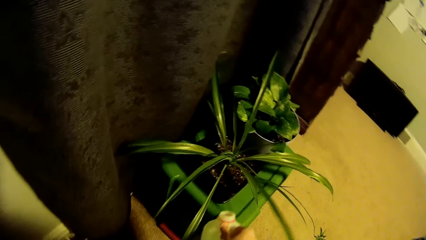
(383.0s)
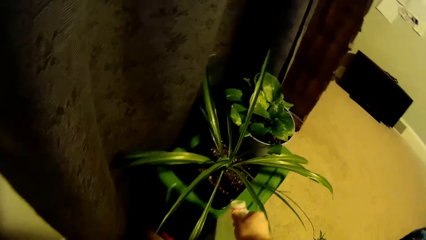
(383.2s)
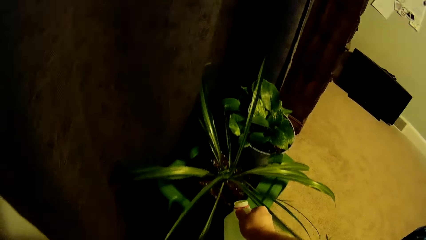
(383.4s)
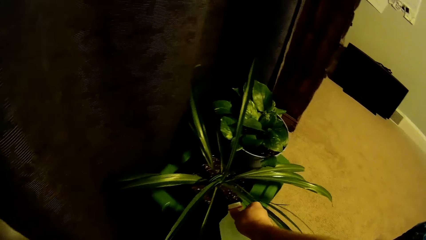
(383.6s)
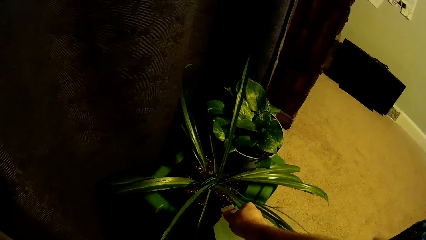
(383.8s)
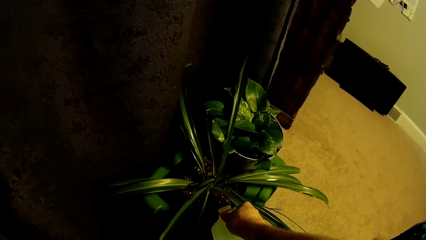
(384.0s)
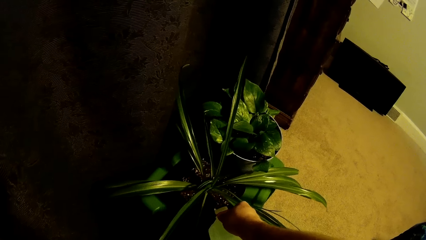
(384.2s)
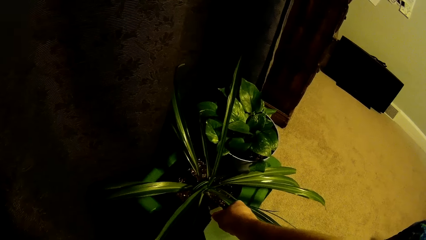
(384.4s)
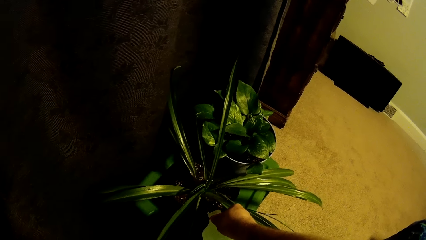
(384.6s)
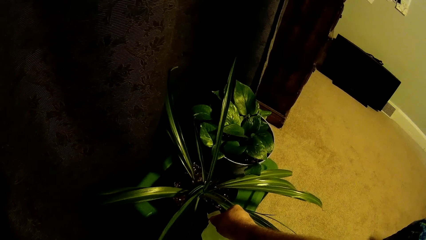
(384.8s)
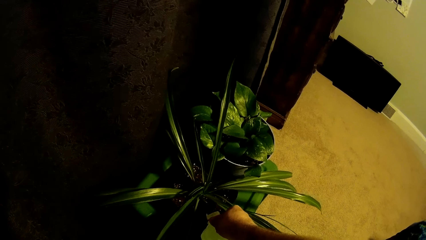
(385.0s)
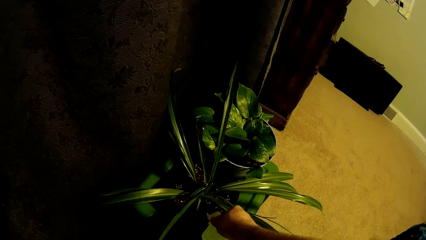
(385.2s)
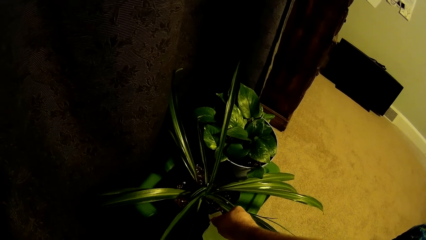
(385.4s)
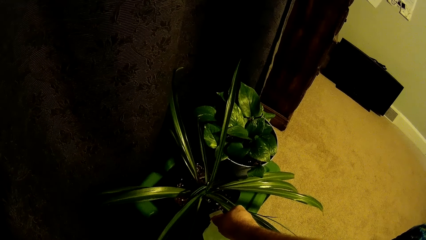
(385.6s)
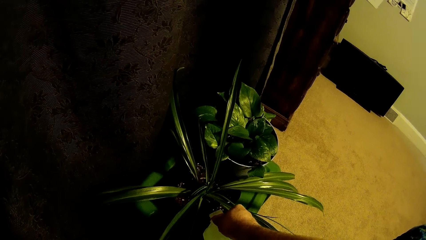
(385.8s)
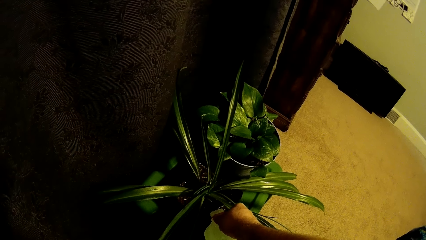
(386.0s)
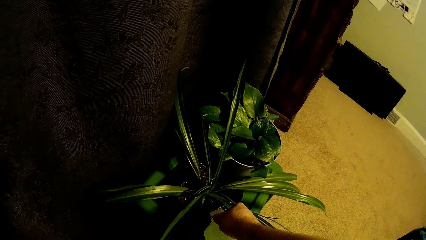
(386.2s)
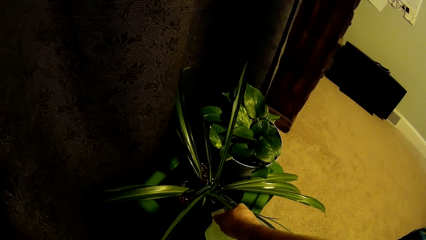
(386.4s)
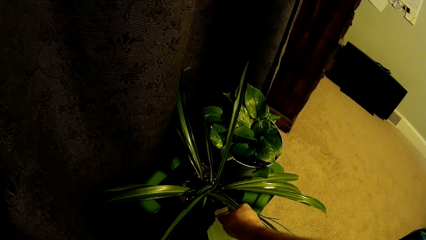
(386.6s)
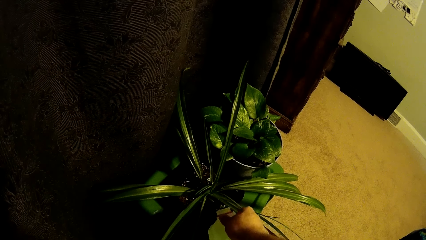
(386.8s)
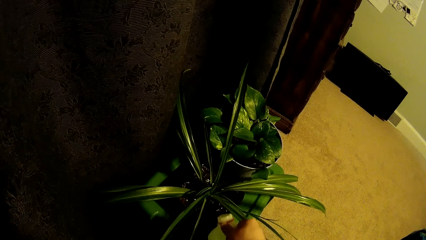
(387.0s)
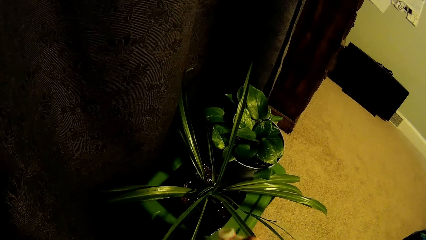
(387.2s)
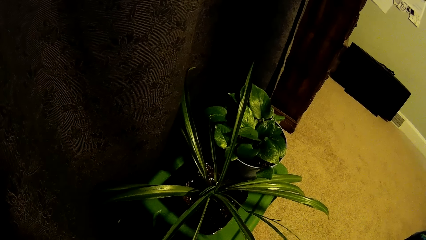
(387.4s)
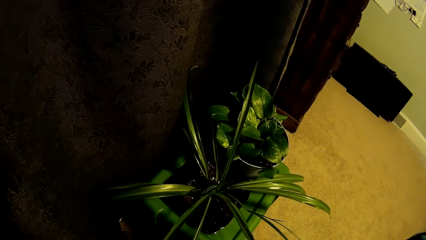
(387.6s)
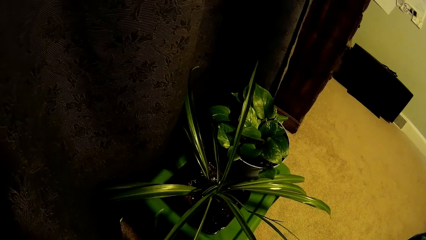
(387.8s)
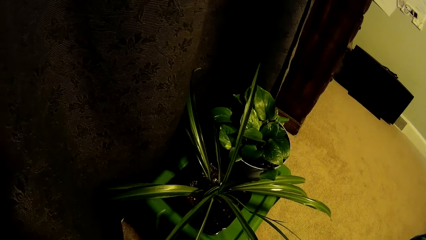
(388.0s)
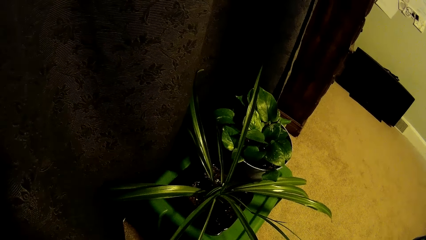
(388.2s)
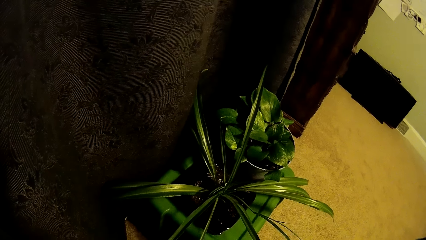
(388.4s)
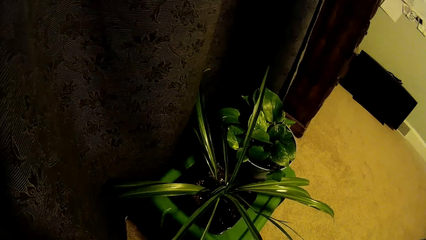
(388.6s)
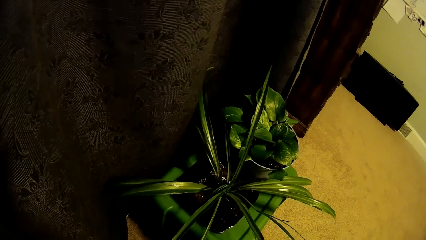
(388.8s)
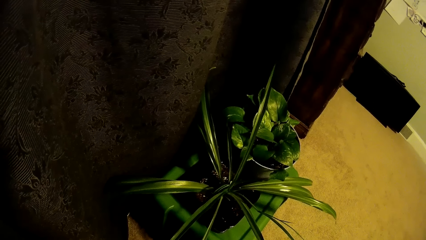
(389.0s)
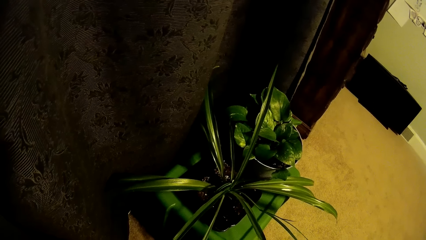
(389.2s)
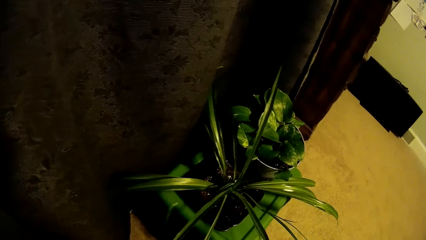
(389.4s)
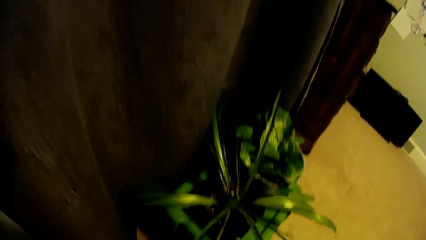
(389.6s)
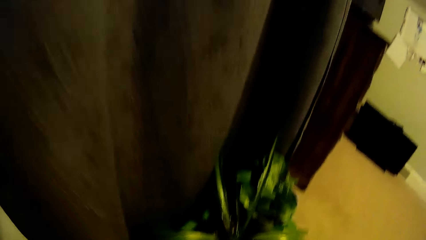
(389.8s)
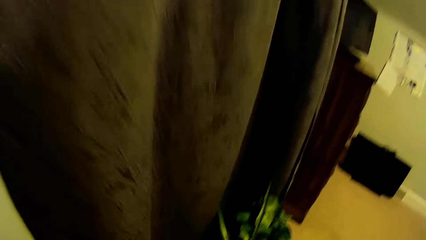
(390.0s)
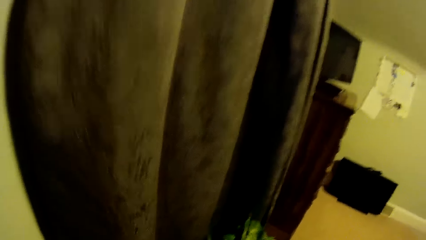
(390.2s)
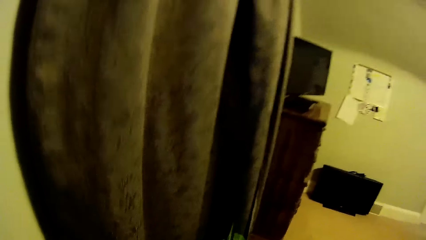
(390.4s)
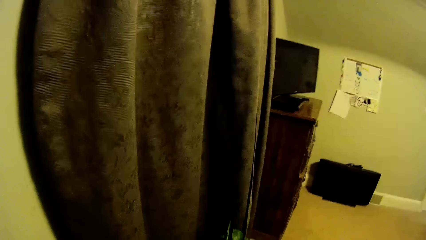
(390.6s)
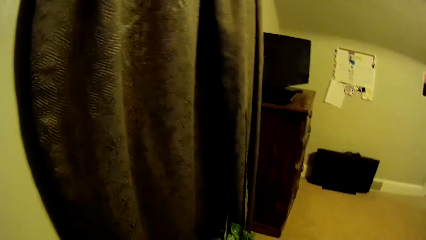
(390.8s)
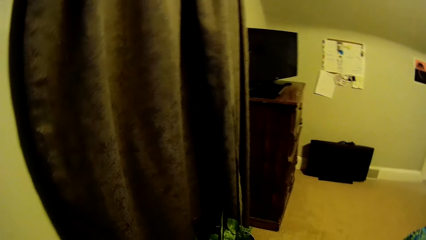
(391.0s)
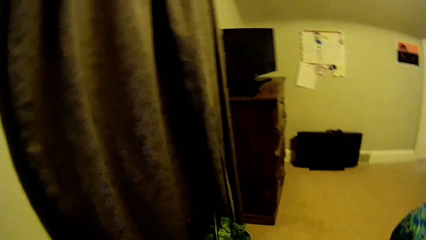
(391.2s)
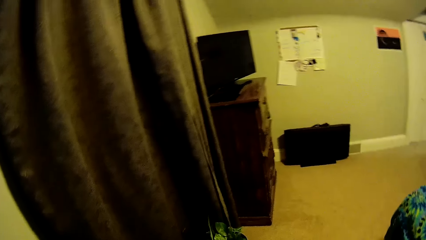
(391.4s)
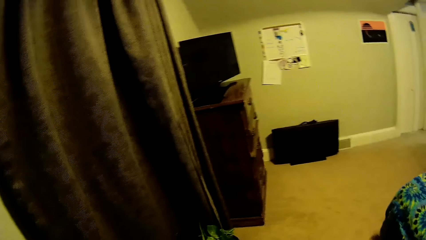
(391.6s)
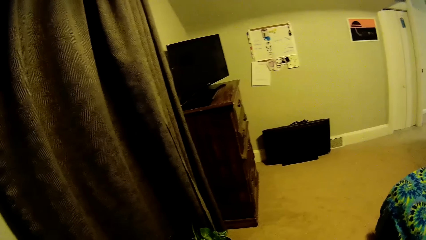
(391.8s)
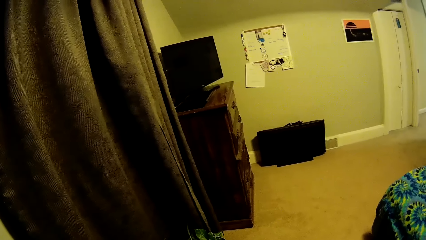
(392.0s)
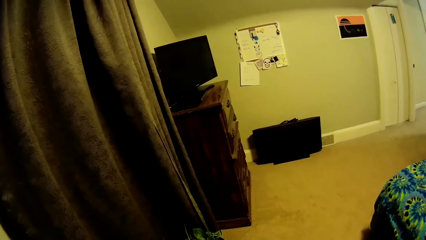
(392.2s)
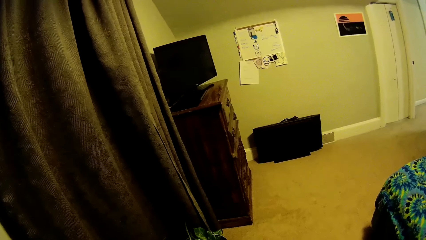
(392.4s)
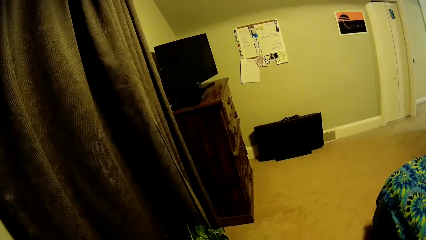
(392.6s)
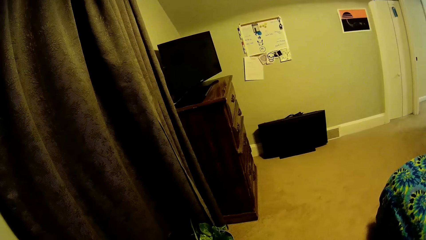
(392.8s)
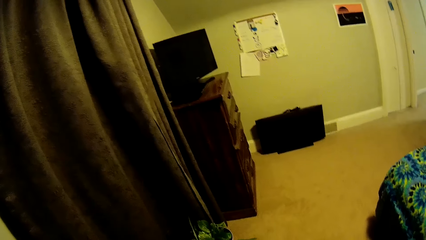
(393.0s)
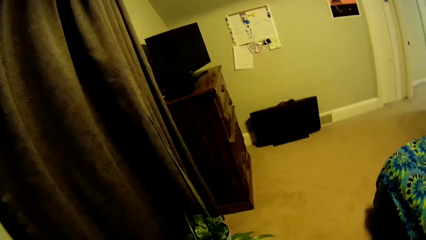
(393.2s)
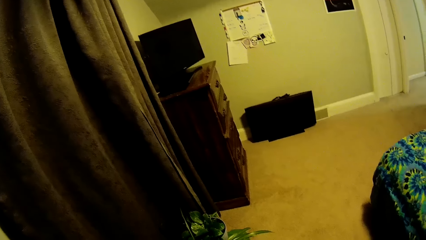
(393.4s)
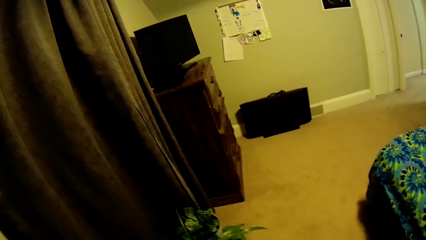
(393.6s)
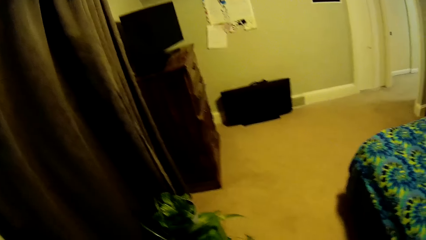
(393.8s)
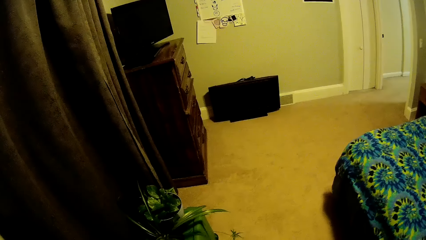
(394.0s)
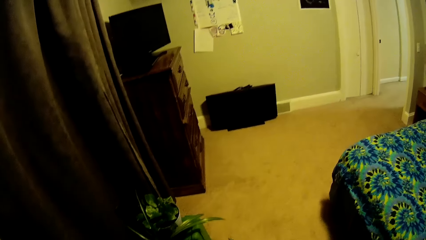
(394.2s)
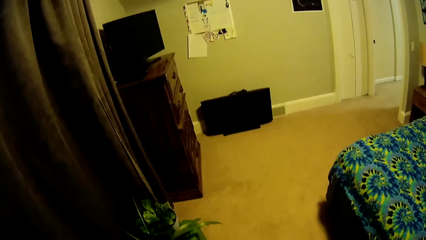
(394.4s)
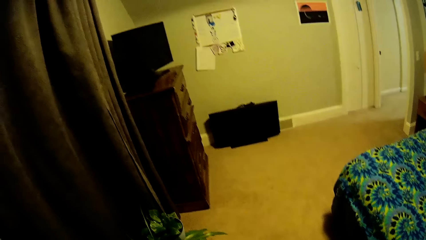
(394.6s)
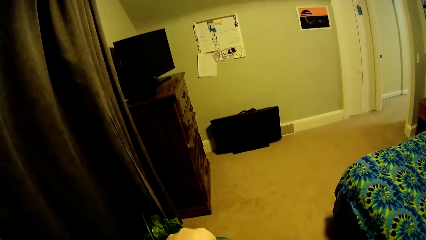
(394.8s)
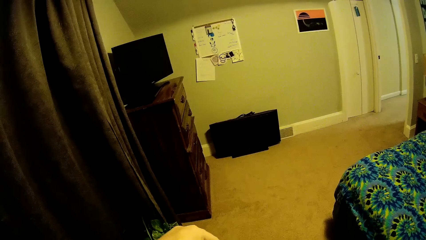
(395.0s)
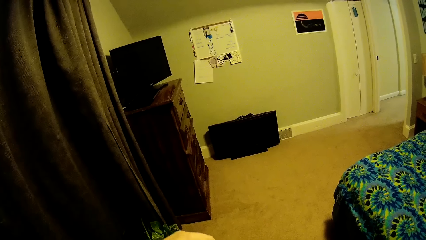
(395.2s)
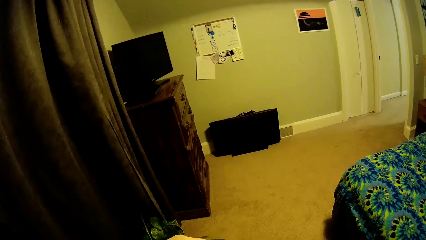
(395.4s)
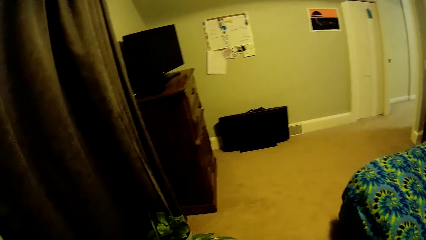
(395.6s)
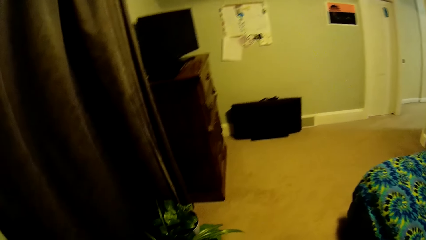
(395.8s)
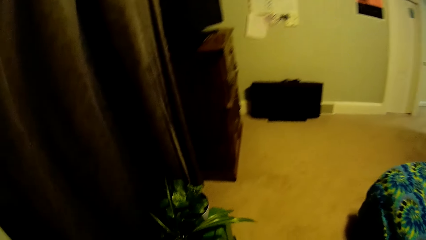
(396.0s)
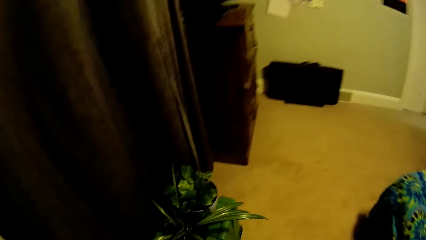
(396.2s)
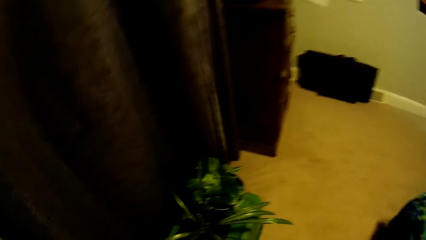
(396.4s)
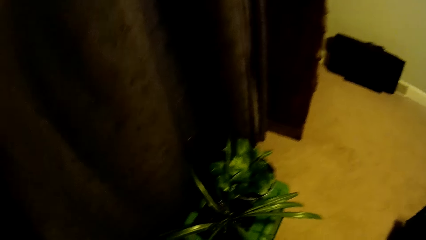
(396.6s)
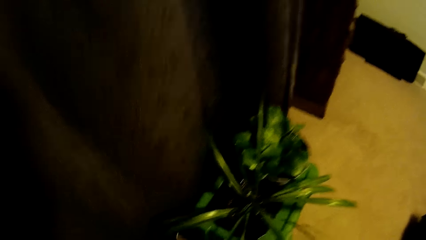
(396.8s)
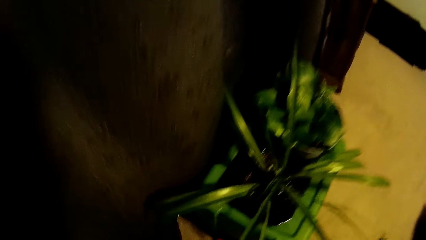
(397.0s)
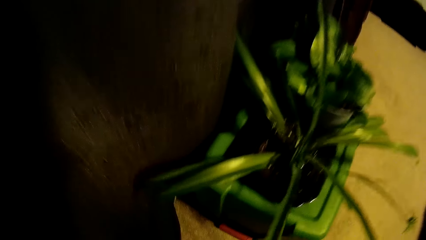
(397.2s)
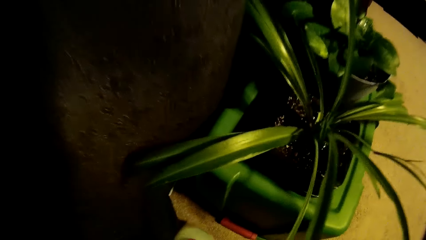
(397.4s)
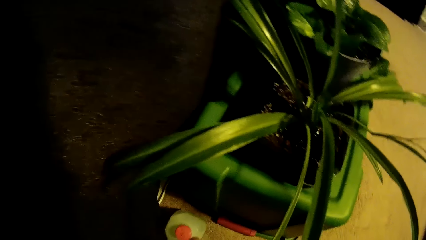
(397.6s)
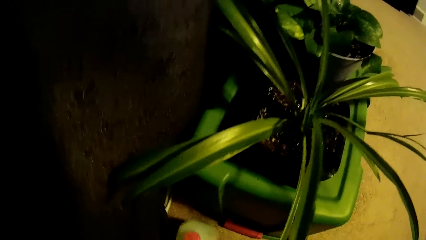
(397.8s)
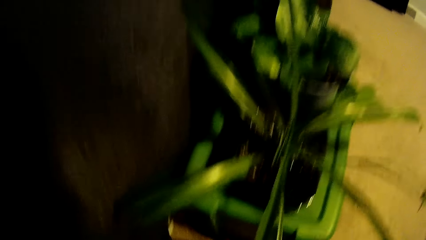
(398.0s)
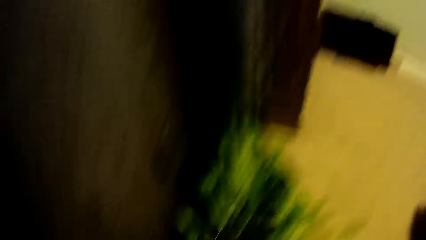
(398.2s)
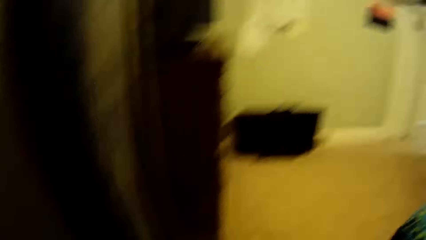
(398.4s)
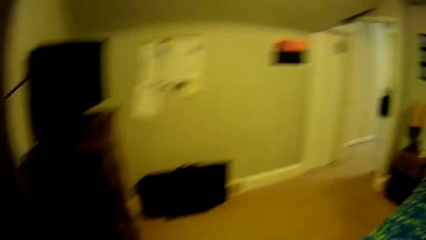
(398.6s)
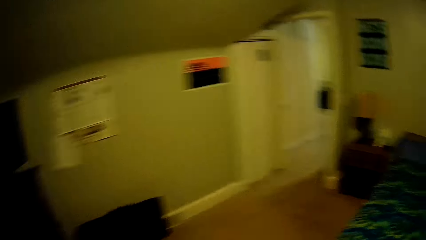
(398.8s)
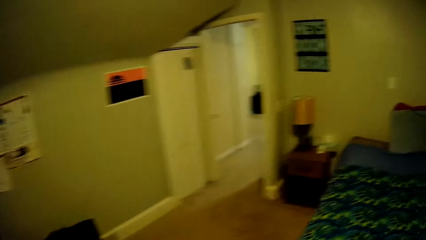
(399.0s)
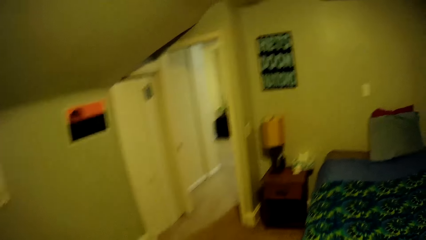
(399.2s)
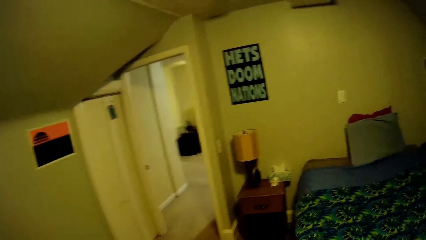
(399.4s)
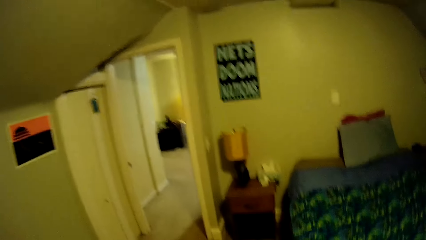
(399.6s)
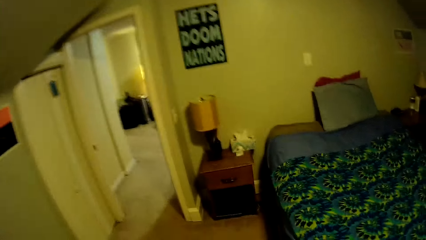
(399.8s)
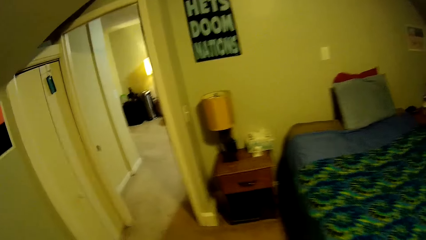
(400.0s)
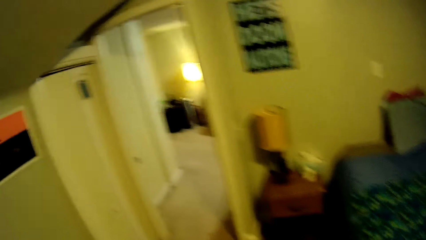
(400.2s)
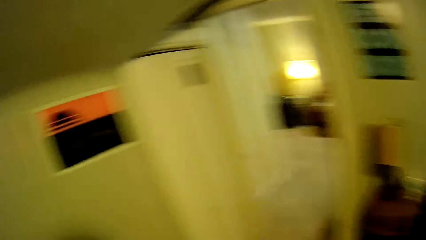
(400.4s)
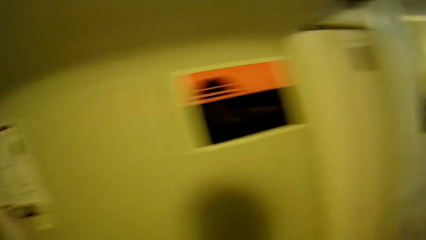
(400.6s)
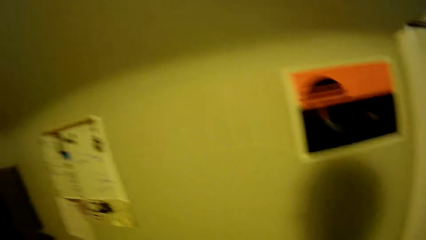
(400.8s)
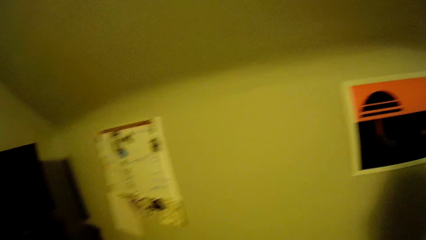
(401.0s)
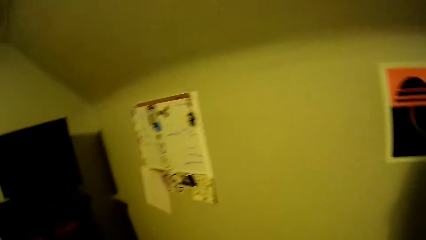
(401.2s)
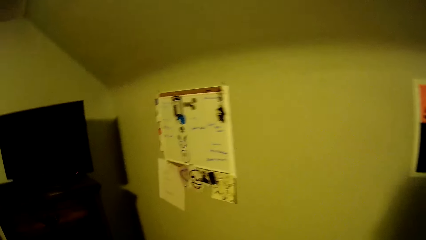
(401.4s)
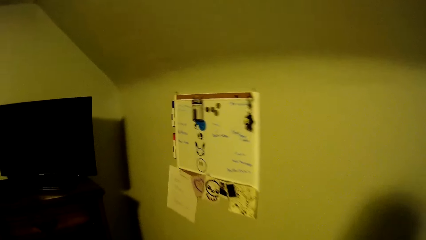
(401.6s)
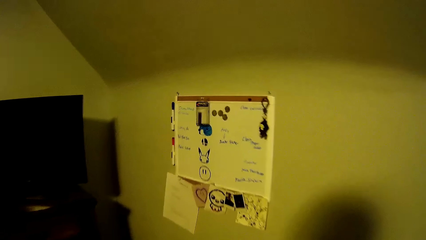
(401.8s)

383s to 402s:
The camera wearer puts the water in the house plant. They stand on the floor. They put the bottle of water on the floor. They walk on the floor.
